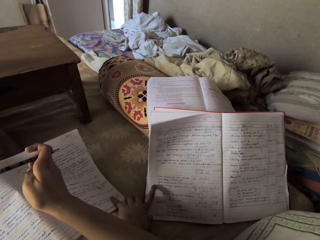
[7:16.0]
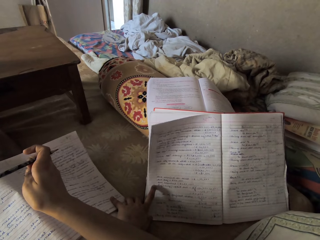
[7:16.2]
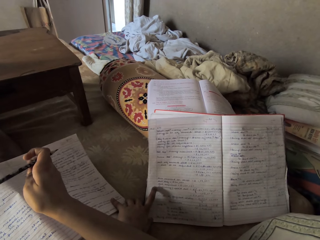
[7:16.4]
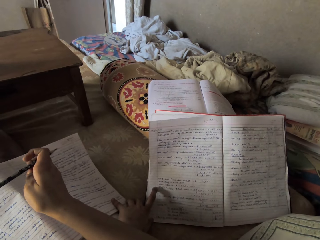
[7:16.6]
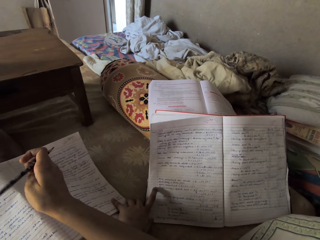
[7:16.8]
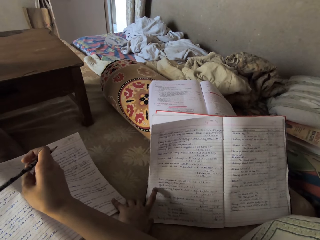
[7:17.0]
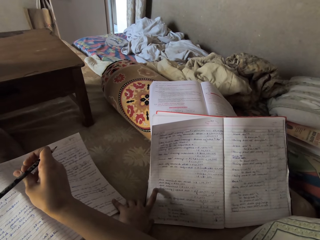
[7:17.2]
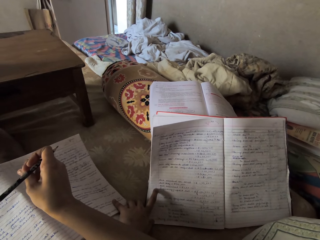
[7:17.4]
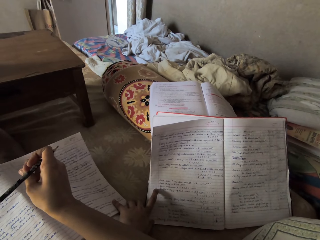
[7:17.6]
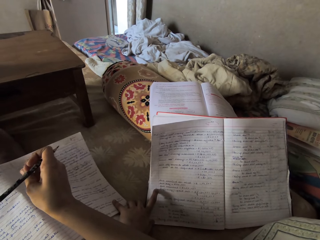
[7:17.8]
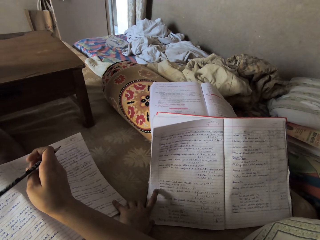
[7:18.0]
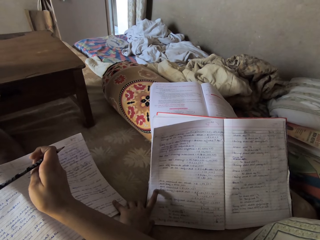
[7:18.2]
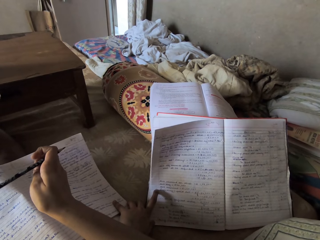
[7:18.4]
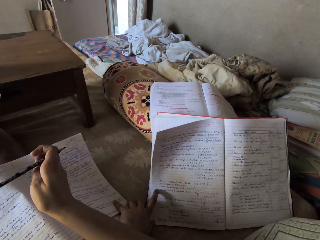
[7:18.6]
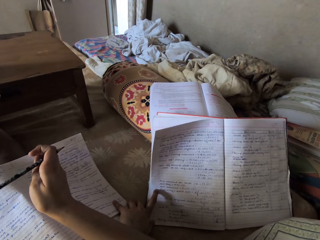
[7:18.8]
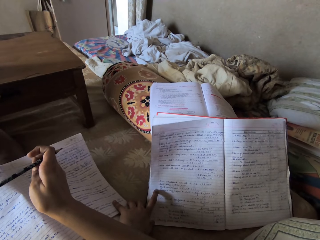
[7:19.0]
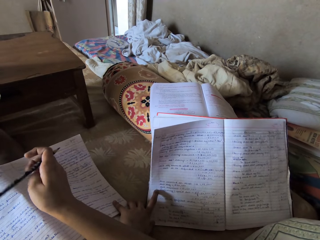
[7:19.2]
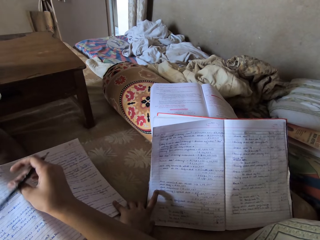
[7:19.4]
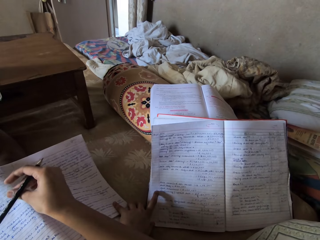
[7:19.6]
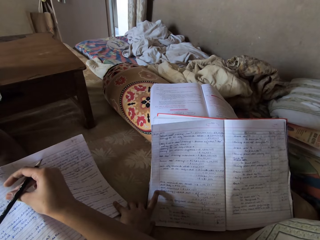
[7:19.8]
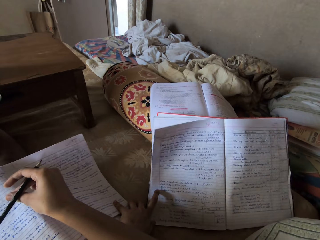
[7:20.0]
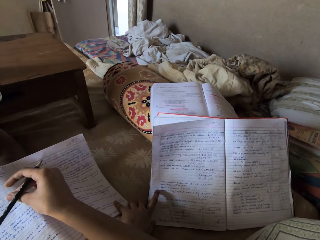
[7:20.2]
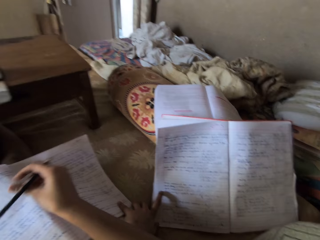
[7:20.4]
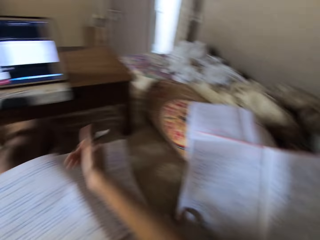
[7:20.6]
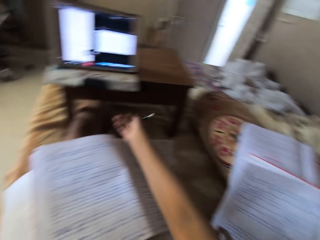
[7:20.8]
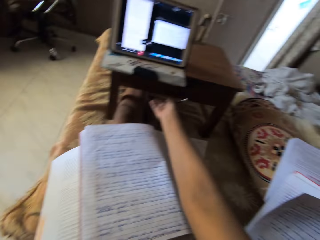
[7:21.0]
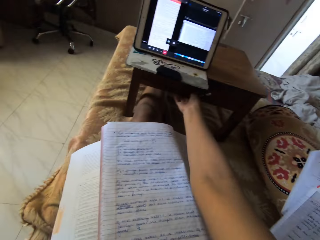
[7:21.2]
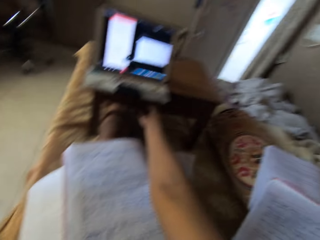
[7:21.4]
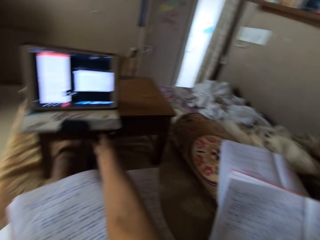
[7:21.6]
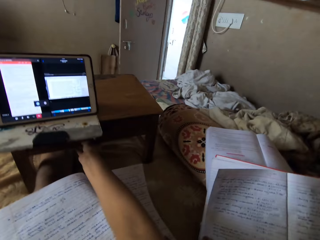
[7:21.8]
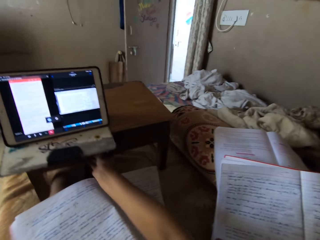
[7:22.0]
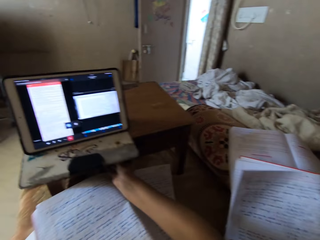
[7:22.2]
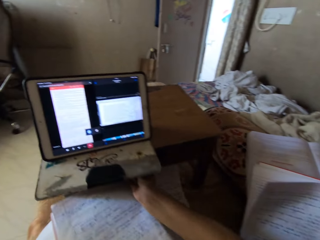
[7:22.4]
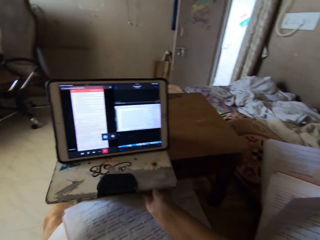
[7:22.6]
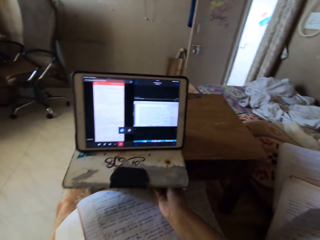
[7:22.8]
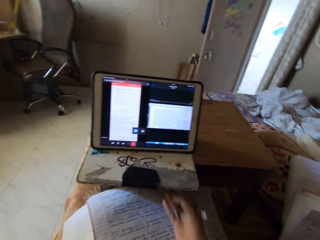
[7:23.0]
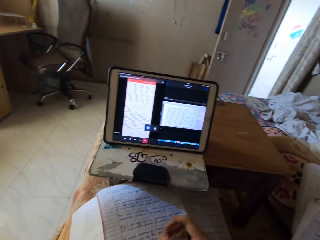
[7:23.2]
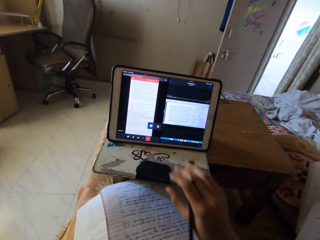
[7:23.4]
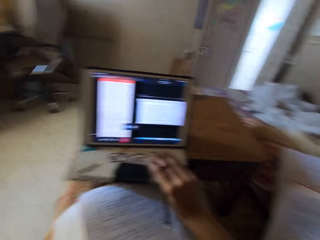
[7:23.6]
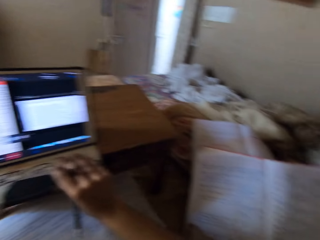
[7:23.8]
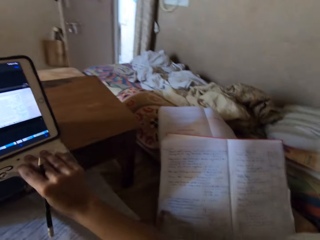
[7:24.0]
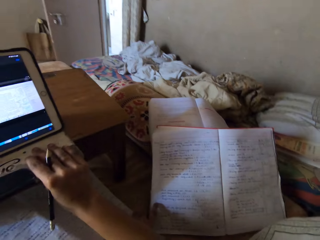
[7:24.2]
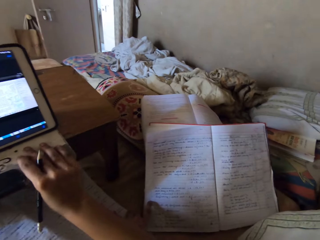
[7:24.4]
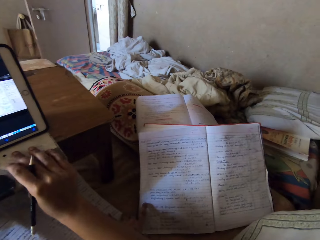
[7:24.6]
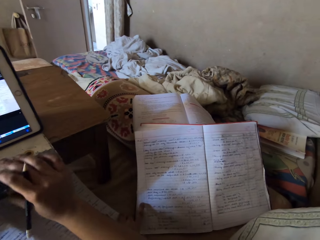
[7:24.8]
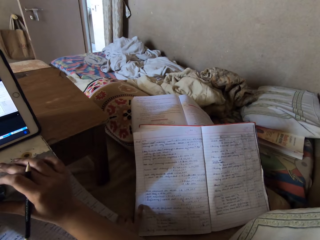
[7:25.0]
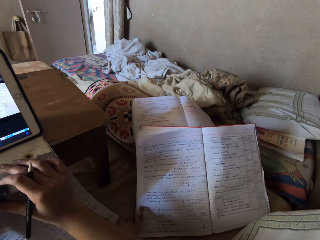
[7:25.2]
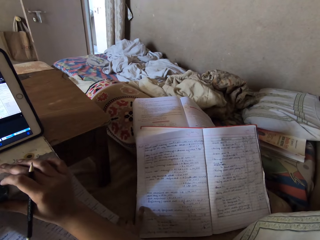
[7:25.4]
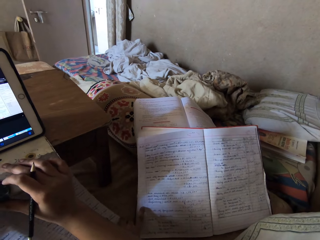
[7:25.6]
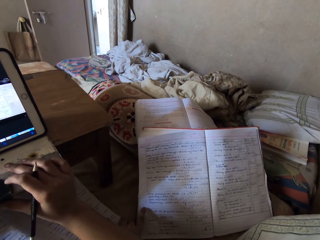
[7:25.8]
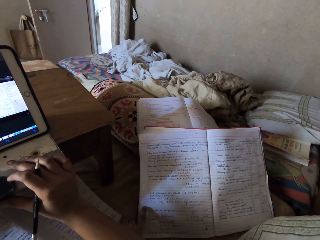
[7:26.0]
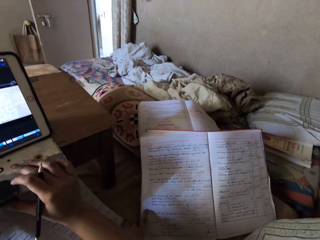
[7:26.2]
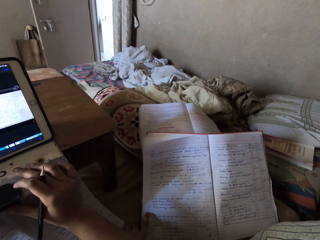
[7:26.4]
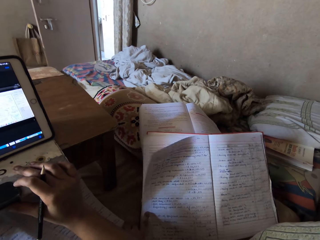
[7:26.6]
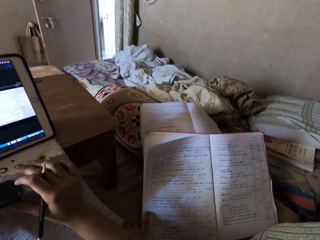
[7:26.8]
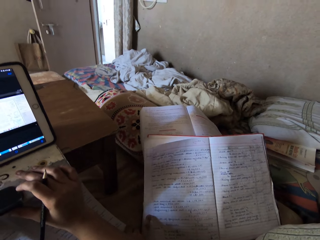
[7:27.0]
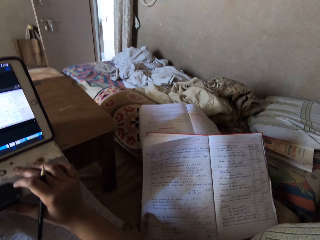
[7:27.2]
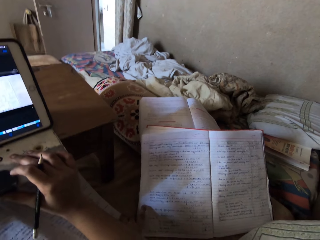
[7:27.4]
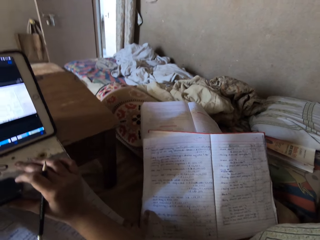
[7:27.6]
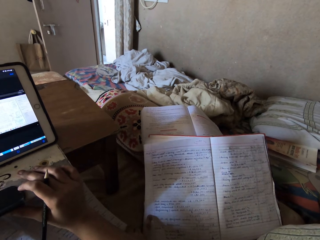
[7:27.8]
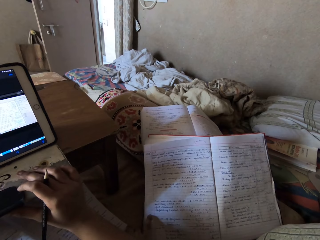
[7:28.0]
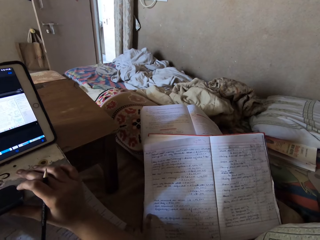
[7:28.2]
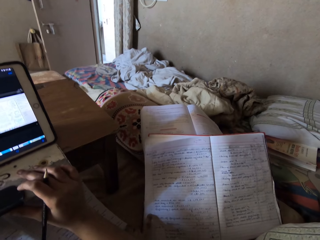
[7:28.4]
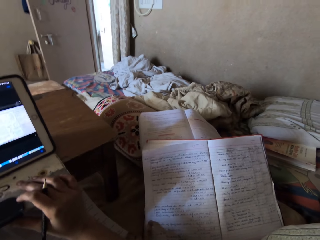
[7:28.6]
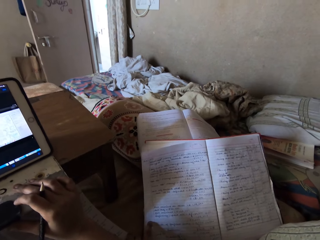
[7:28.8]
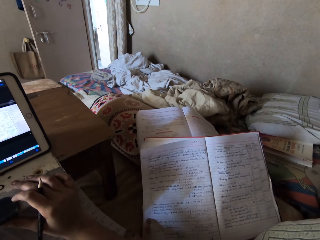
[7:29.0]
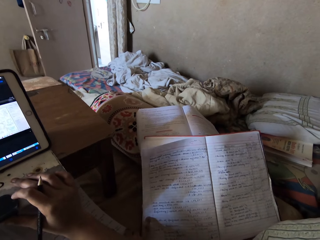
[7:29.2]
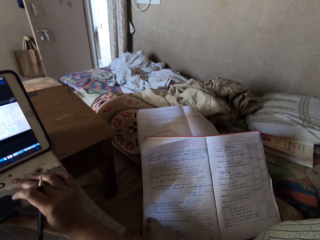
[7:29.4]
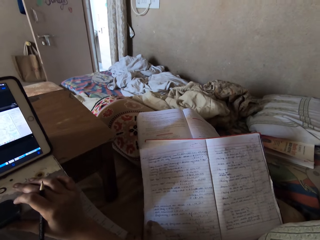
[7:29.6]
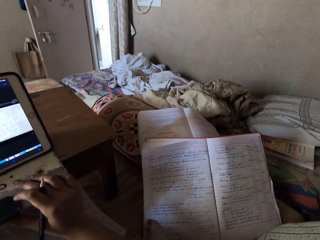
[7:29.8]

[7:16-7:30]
The camera wearer scratches a finger. She pulls a table in front of her closer to herself with her right hand. She changes the position of a laptop on the table with her right hand. She pulls a tablet.

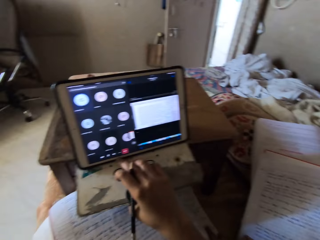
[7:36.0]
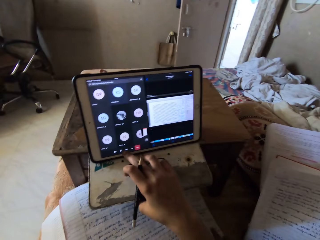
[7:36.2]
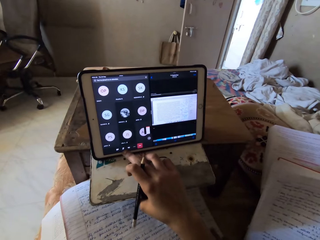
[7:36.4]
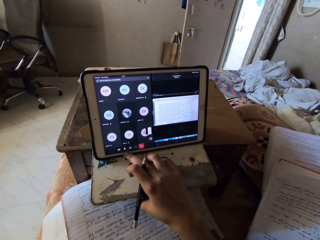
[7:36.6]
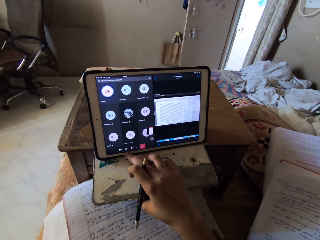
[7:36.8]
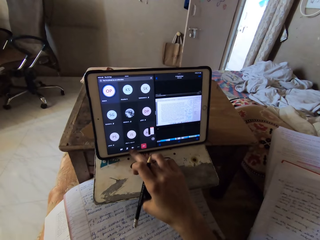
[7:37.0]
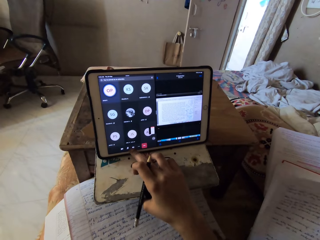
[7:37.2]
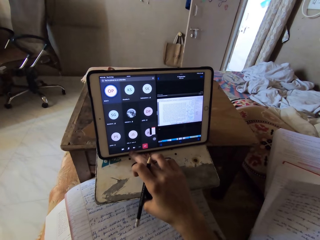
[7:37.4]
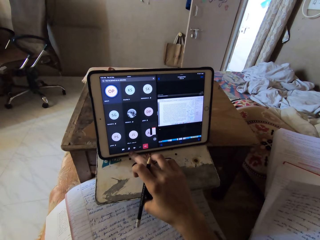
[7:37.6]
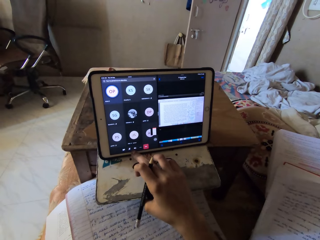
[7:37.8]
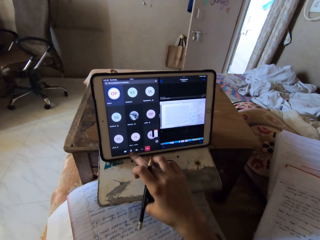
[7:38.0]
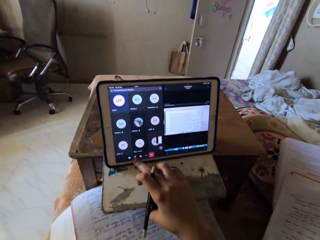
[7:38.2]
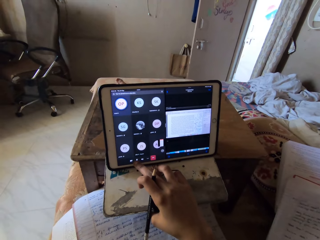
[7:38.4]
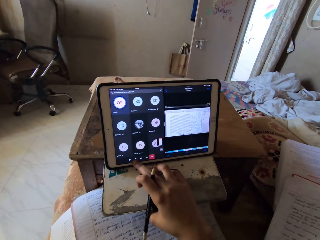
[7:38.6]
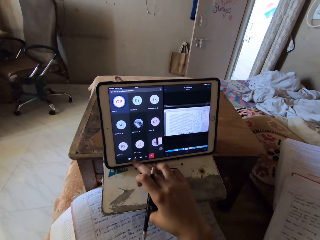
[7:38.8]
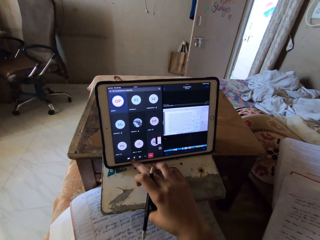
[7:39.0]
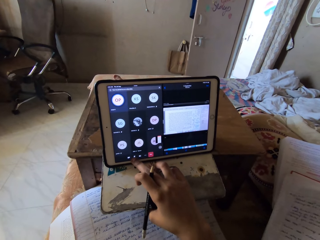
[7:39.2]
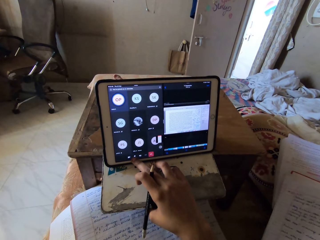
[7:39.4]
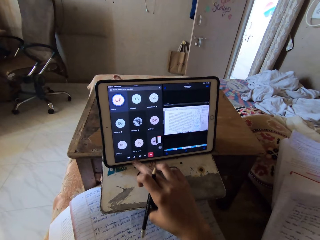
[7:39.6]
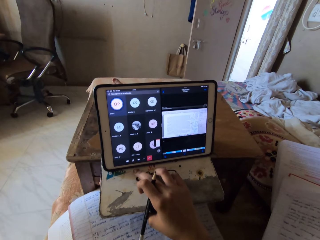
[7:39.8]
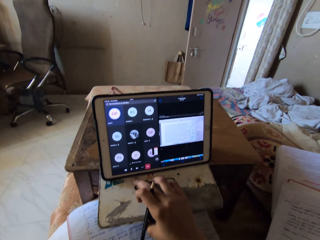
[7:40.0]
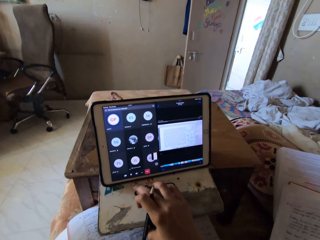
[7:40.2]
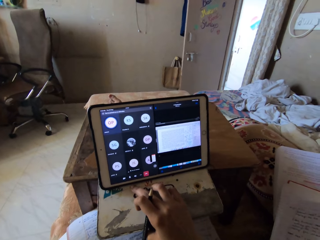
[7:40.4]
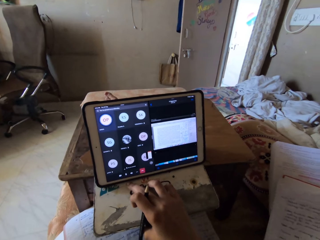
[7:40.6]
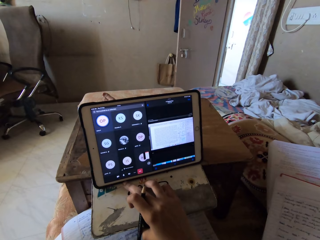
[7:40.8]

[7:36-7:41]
The camera wearer touches a tablet. They touch the tablet again.

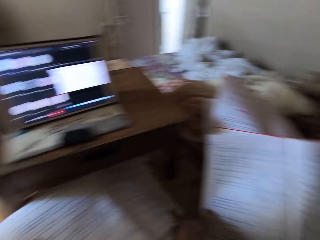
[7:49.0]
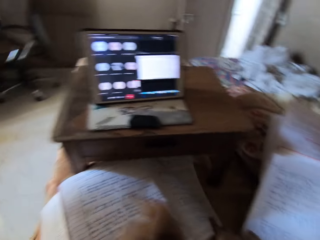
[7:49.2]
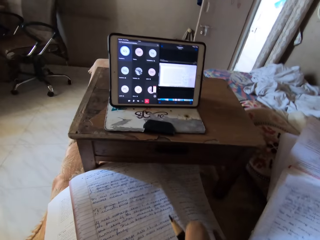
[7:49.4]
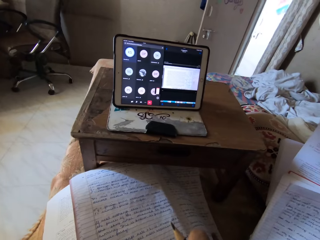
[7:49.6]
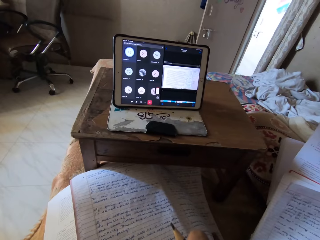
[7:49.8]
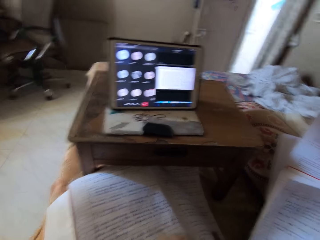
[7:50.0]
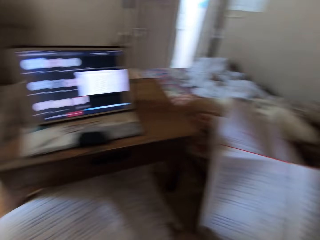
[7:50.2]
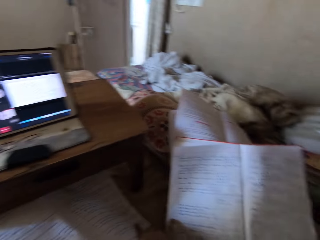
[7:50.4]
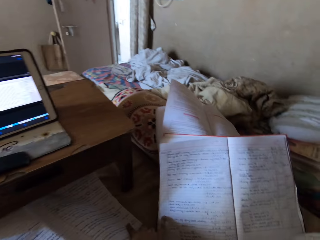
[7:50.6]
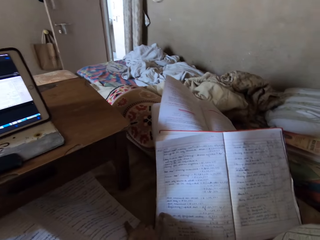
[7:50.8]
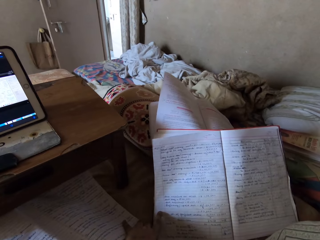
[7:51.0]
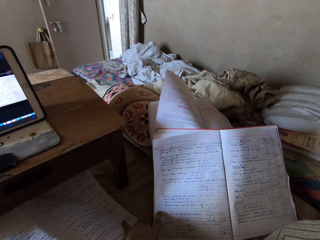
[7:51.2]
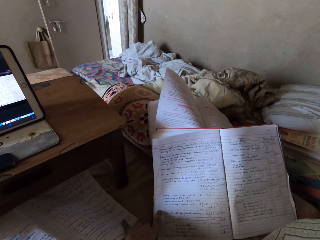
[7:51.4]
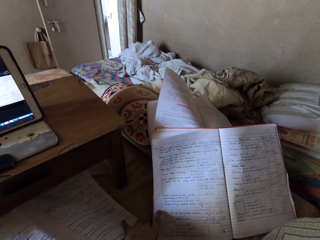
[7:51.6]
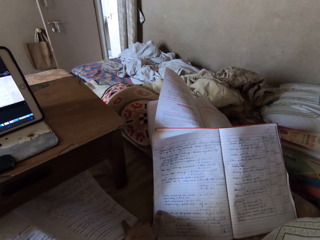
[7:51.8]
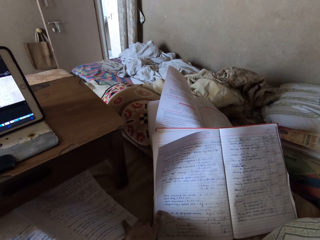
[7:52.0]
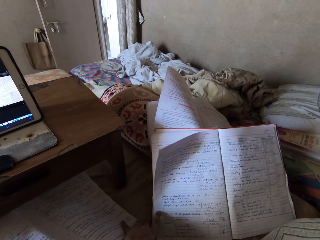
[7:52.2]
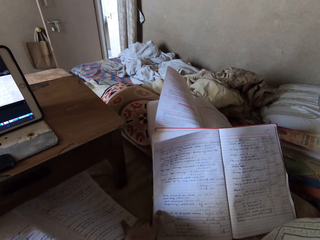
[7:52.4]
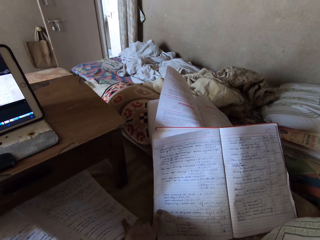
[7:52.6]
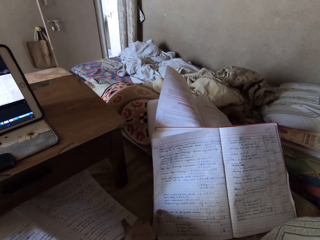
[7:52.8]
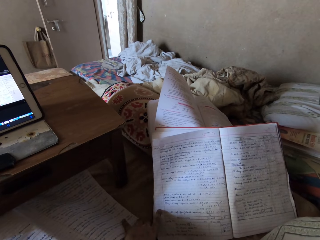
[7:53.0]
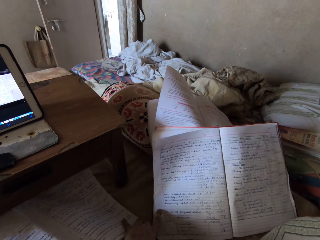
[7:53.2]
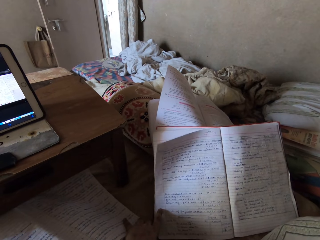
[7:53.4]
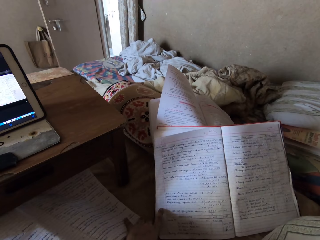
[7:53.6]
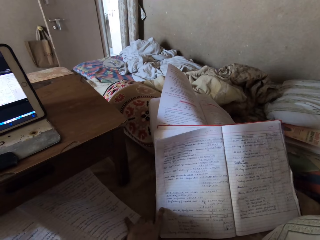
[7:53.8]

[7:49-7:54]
The camera wearer turns their head.
